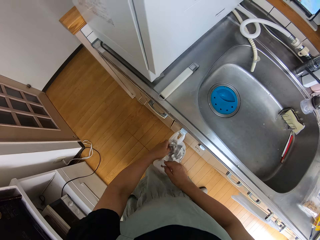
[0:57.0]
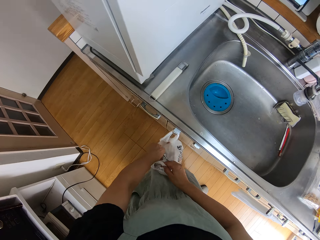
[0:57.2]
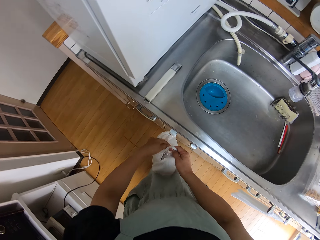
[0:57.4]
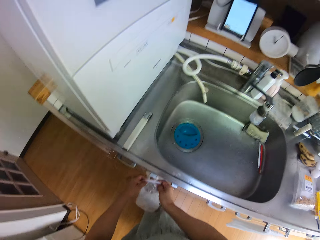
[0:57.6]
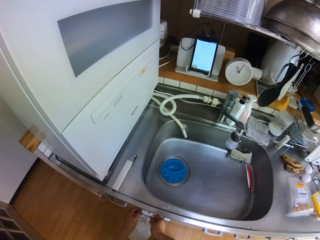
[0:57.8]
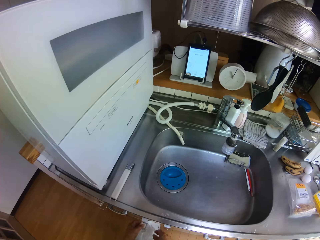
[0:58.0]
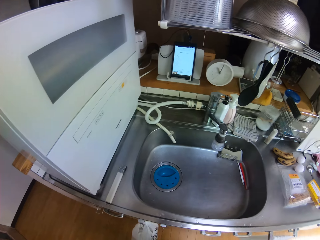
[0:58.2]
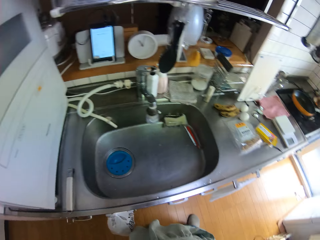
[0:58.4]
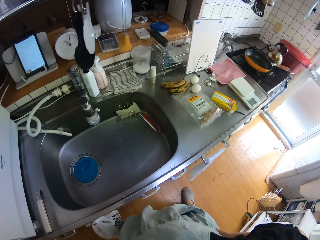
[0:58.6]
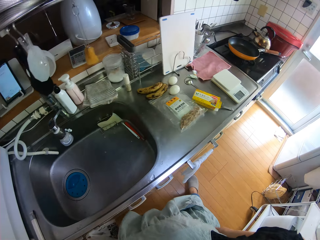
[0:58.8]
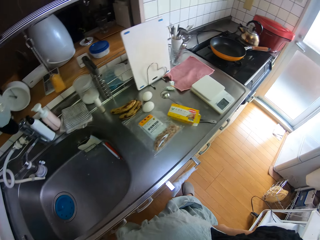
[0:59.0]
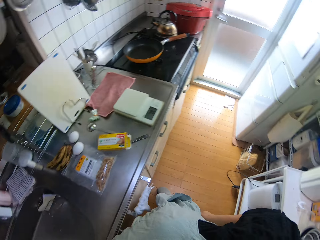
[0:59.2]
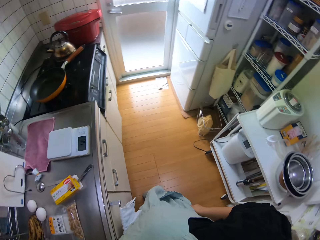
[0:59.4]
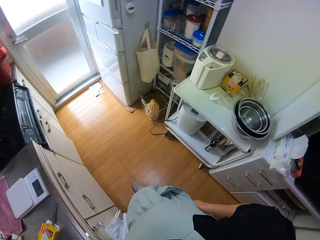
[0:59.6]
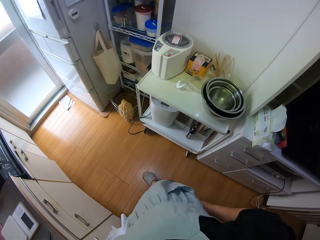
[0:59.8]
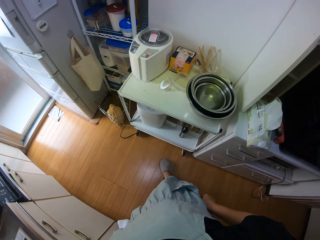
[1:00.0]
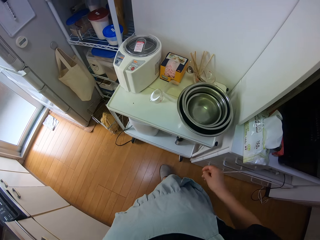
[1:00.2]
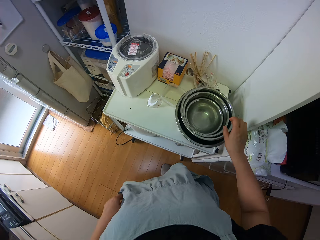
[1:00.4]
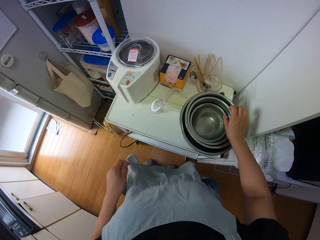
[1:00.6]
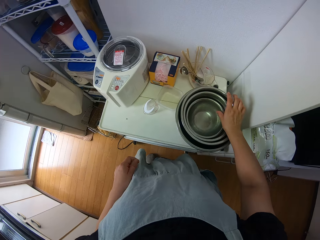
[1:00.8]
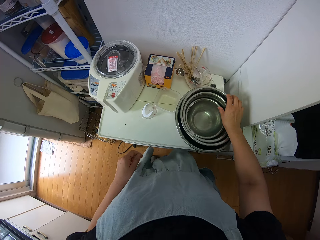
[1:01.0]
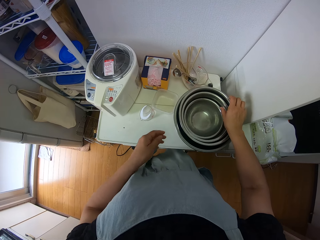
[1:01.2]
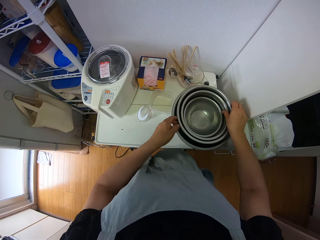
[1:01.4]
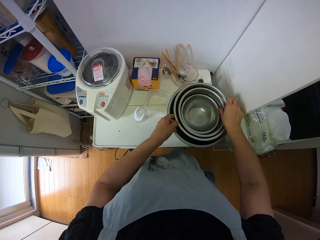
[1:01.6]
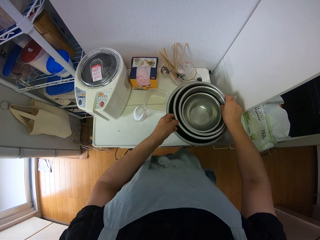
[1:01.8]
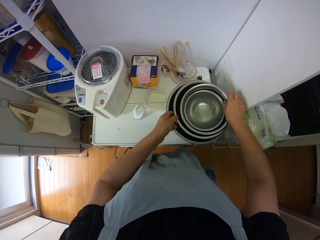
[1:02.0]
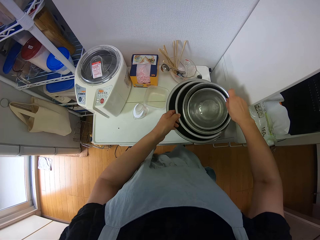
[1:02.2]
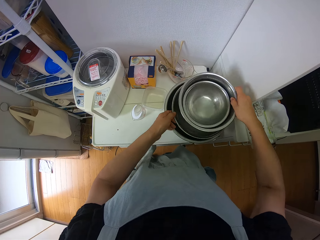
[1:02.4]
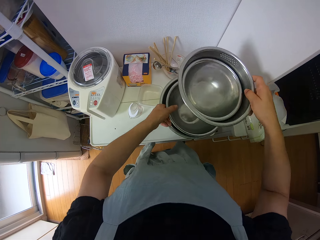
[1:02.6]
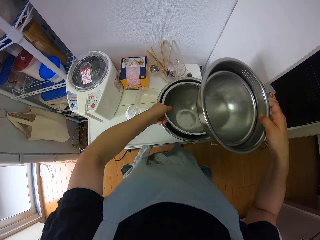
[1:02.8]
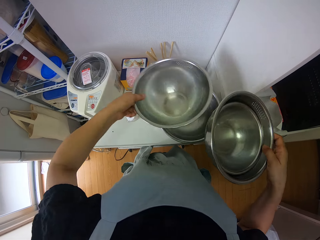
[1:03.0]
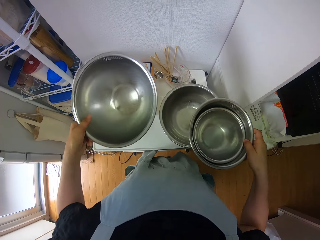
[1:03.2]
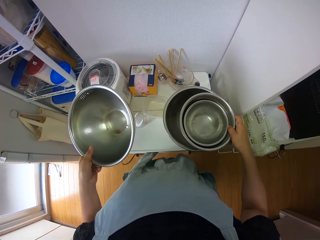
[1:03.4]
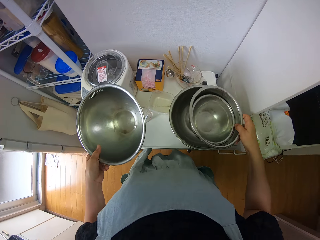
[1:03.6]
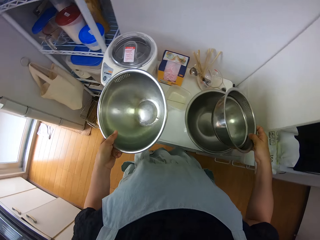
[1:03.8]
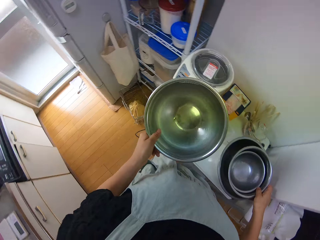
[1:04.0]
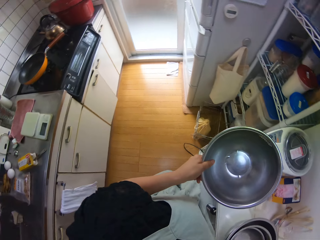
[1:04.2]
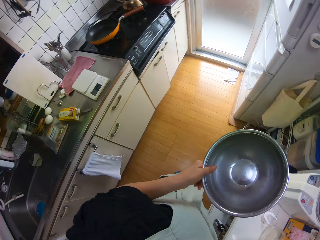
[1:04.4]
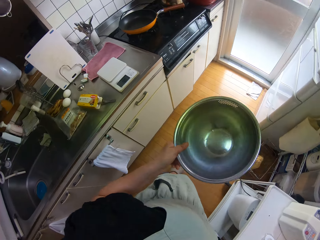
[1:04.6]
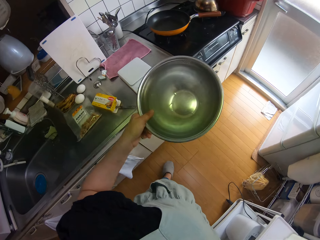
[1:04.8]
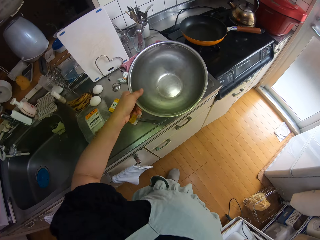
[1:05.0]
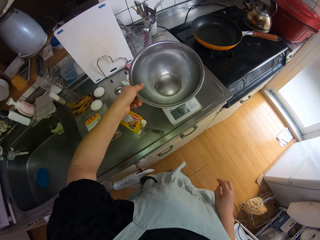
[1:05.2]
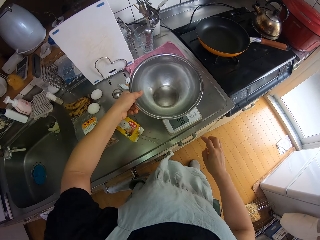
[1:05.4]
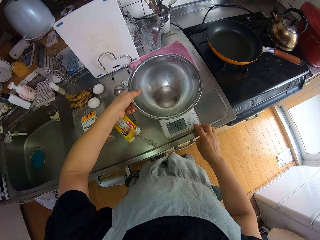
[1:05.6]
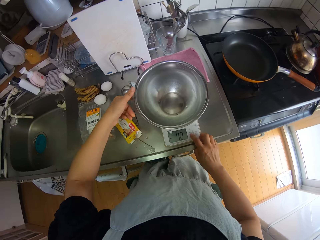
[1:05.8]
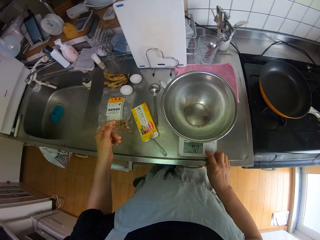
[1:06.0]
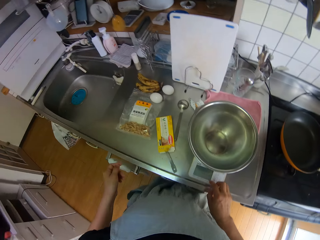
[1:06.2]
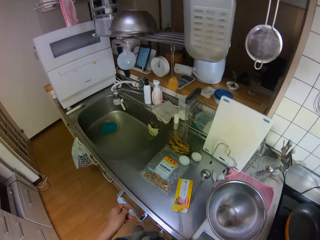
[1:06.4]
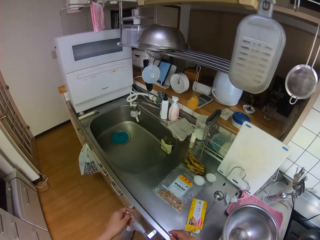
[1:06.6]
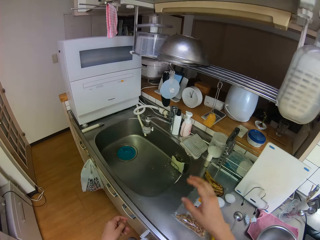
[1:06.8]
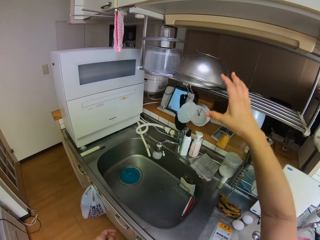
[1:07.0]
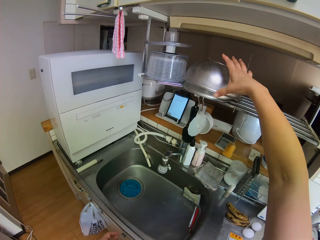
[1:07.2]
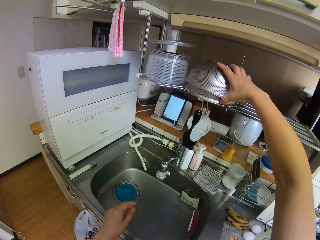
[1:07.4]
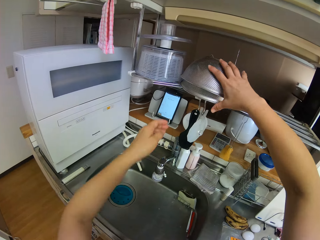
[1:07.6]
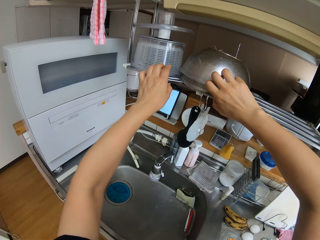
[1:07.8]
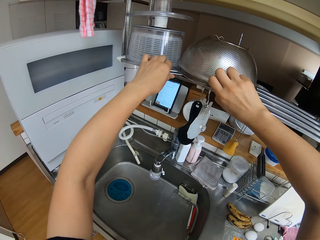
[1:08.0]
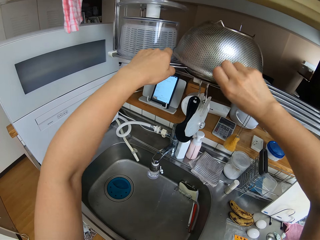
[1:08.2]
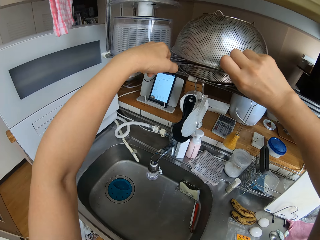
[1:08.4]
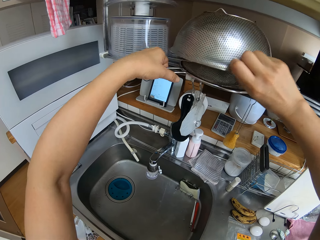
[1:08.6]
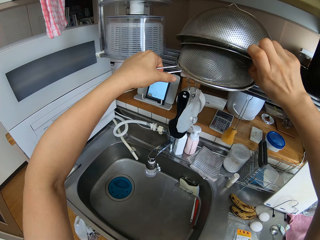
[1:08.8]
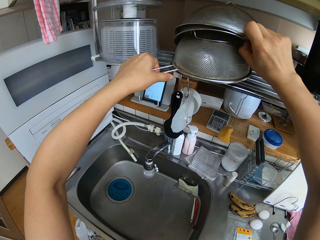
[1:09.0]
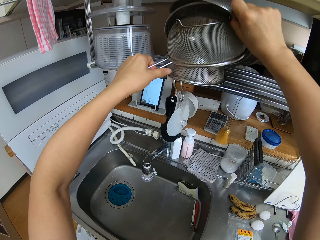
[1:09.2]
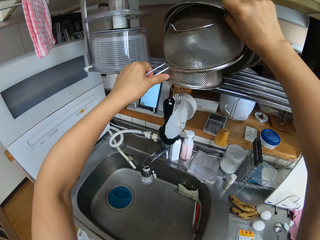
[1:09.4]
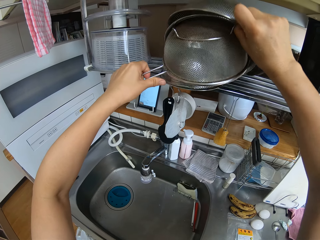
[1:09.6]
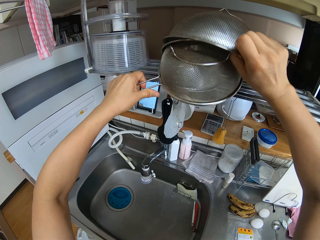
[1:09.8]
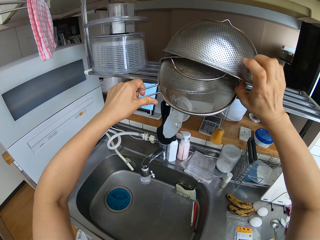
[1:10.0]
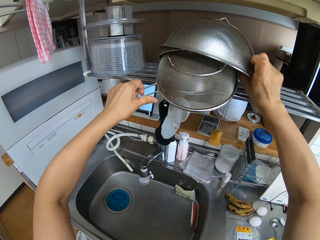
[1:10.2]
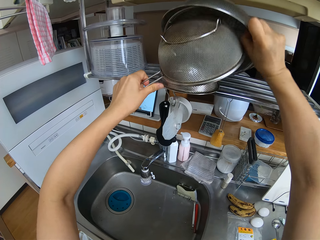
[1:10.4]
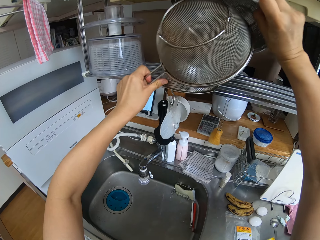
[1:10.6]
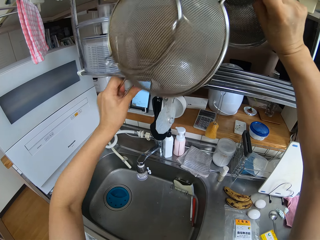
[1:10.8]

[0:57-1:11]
The camera wearer throws the foil in the waste bag. He closes the waste bag. He walks around a kitchen. He lifts some bowls on a table near the oven with his right hand. He picks up a bowl in between the bowls with his left hand. He drops the bowls in his right hand on the other bowls. He walks around the kitchen. He drops the bowl on the scale. He presses a button on the scale. He walks around the kitchen. He lifts a sieve on a pot rack above the sink with his right hand. He picks up a sieve with his left hand.

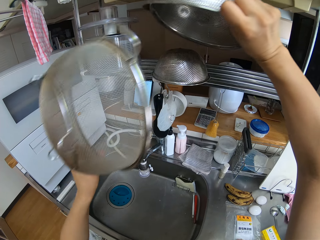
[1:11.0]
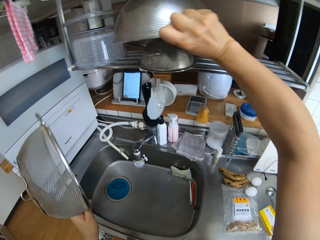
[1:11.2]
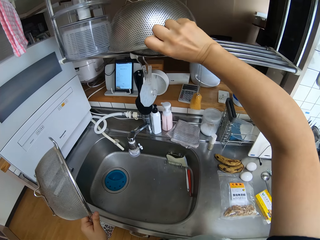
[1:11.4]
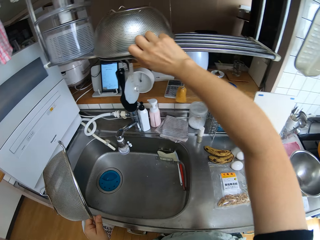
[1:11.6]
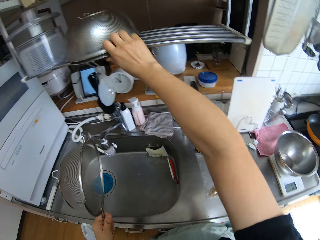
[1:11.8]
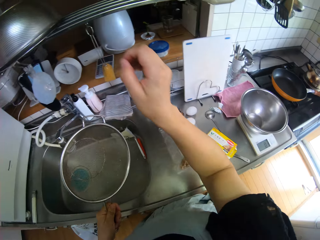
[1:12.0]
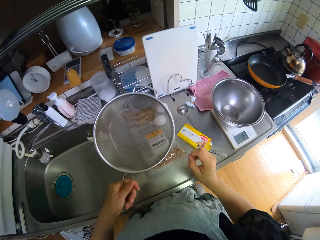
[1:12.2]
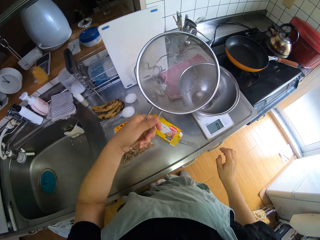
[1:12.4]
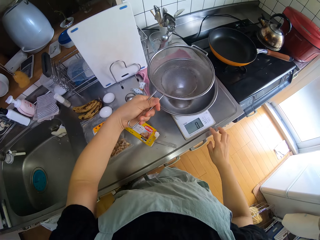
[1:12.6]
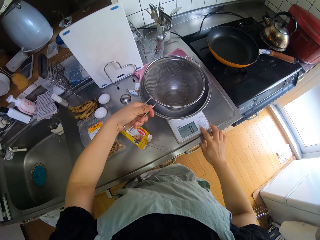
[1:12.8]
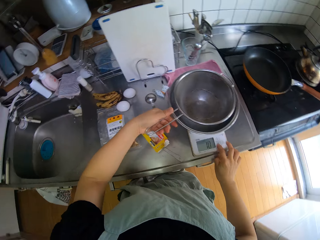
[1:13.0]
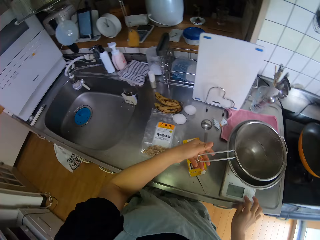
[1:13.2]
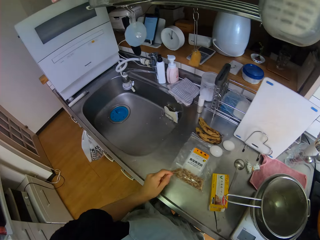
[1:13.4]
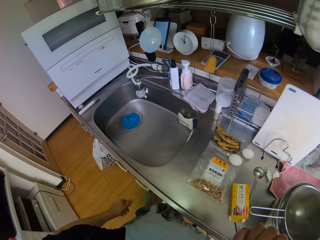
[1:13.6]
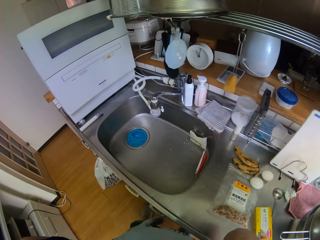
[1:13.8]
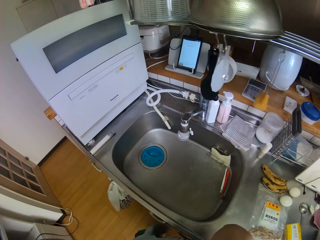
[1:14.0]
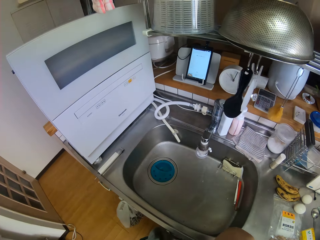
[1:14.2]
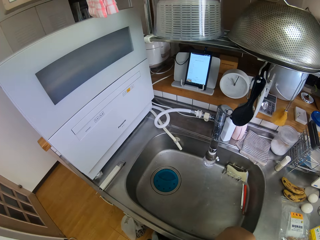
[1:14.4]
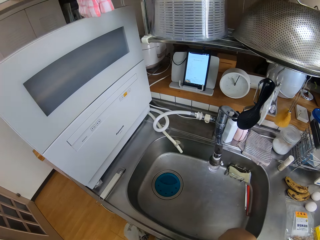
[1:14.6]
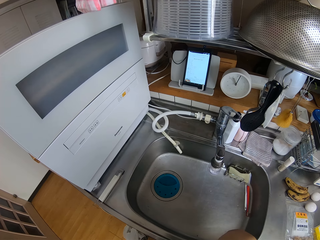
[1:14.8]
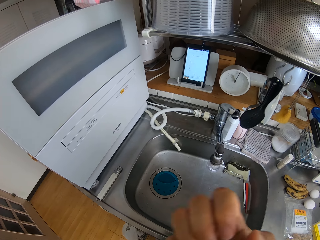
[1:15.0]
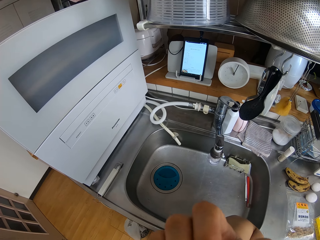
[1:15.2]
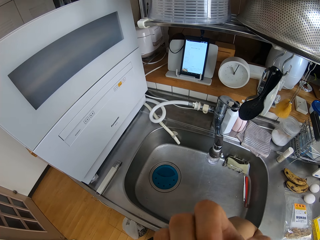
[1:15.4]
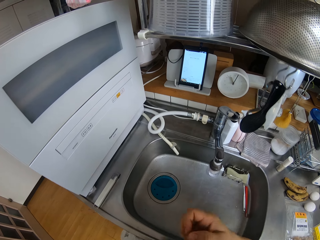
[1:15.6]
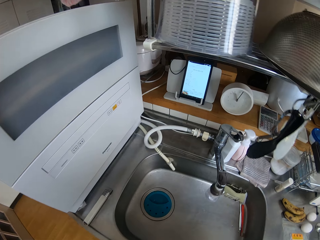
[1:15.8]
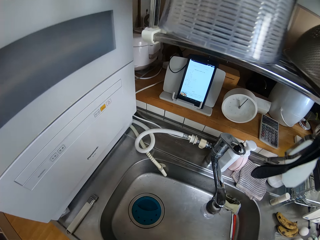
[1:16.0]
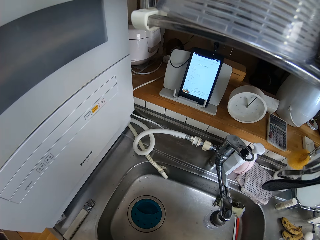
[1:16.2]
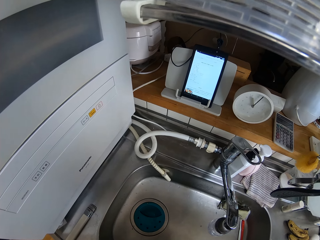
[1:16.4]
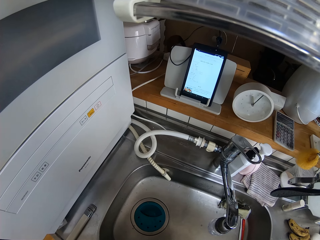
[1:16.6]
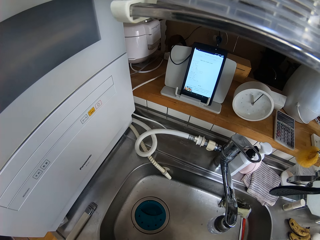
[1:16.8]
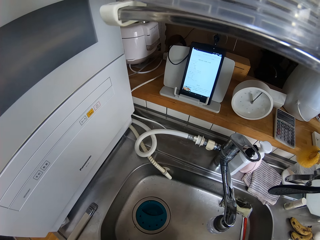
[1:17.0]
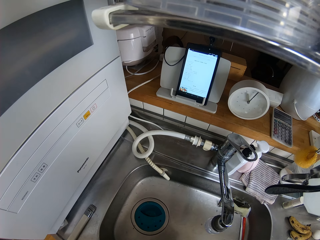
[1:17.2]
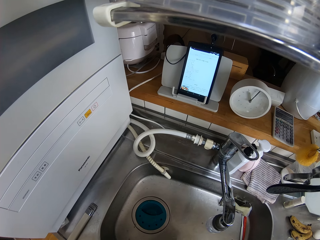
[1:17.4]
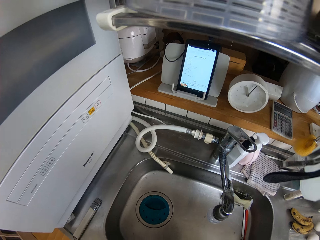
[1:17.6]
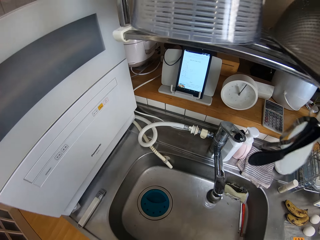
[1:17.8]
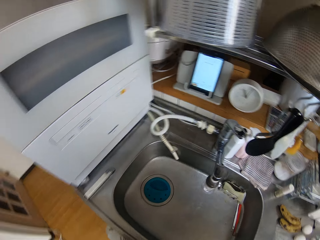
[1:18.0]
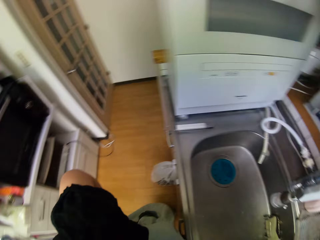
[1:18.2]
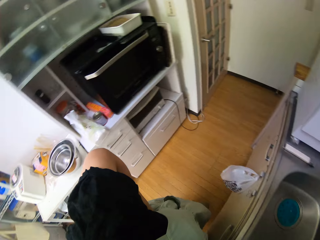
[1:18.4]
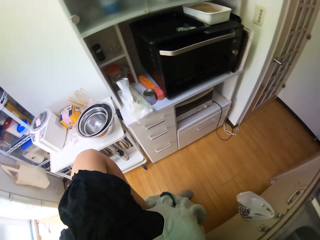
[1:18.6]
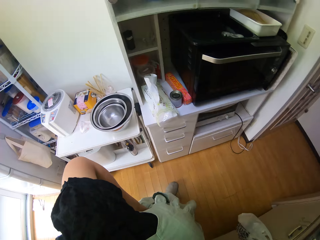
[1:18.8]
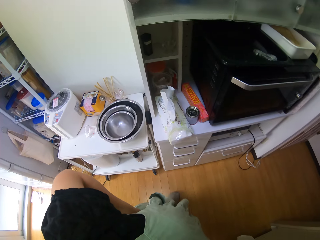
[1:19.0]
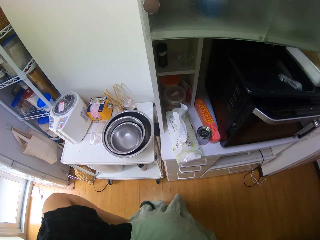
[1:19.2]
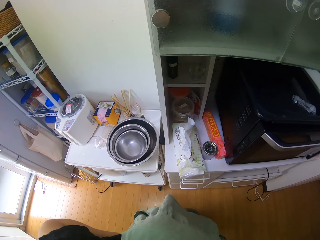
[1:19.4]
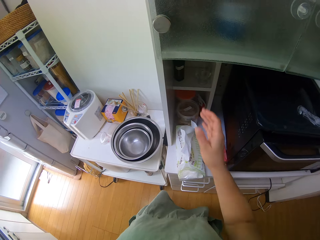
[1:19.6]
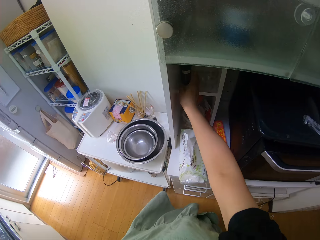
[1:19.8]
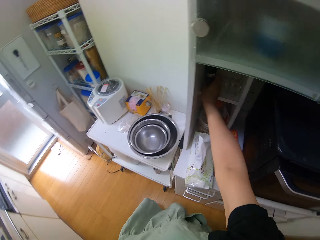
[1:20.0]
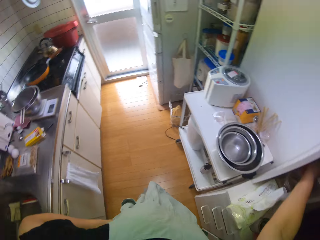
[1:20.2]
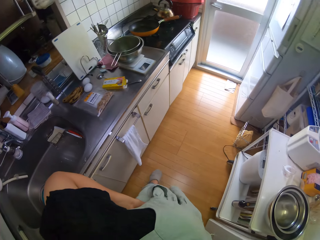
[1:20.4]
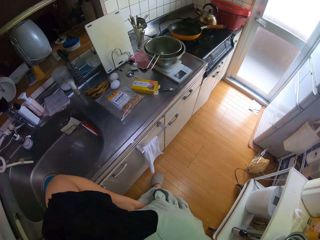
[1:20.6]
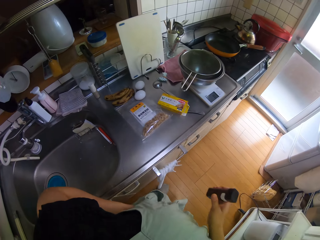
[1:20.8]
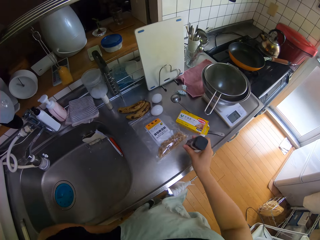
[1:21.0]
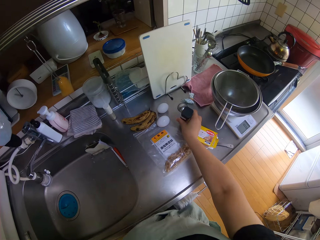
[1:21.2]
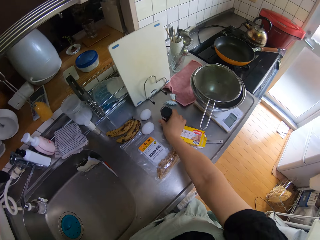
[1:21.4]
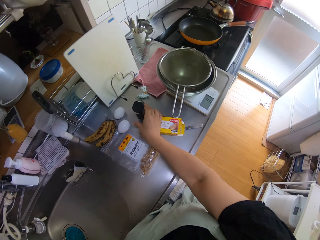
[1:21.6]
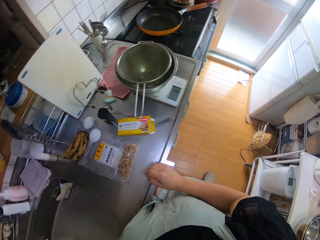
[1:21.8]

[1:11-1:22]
The camera wearer drops the sieve in his right hand. He drops the sieve in the bowl on the scale. He presses a button on the scale. He walks around a kitchen. He picks up a bottle of sugar from the shelf above the oven. He drops the bottle of sugar on the sink.
